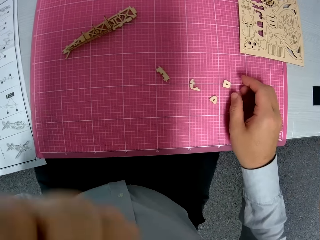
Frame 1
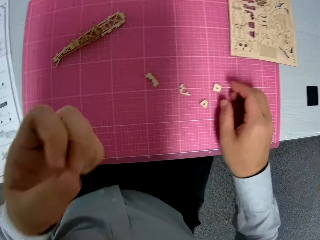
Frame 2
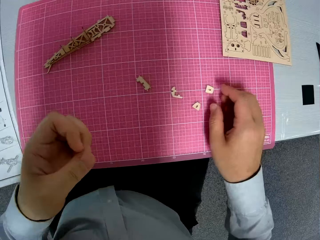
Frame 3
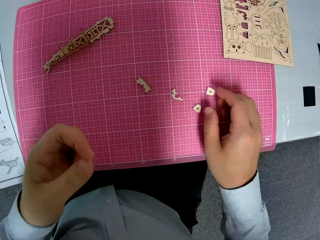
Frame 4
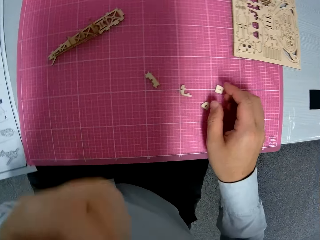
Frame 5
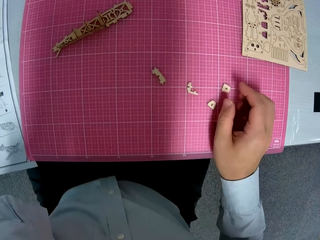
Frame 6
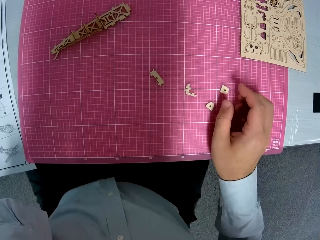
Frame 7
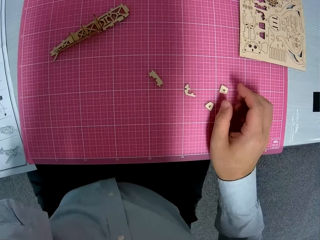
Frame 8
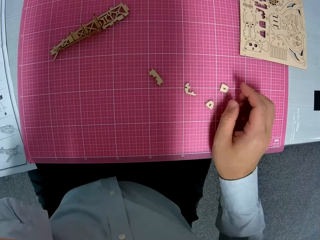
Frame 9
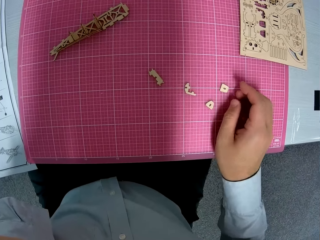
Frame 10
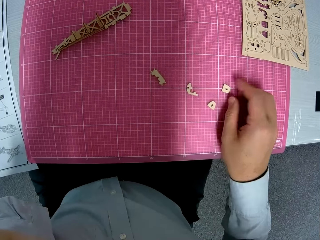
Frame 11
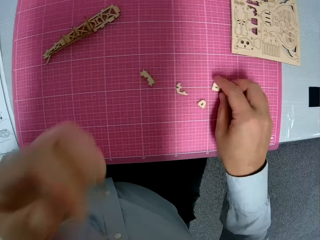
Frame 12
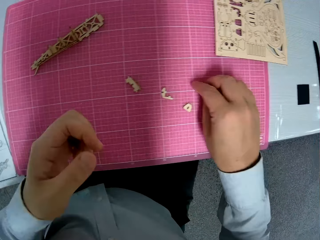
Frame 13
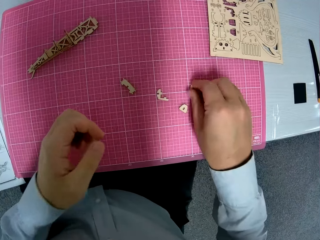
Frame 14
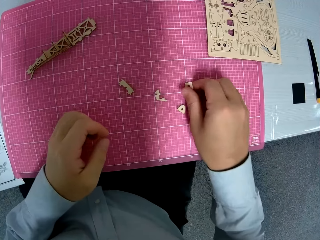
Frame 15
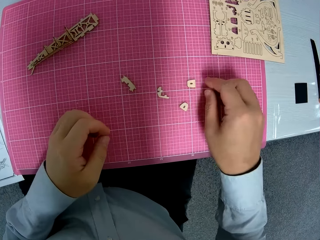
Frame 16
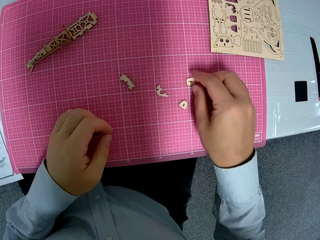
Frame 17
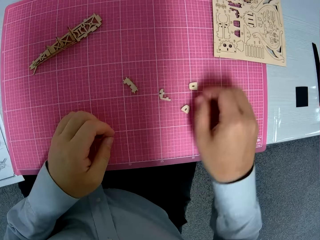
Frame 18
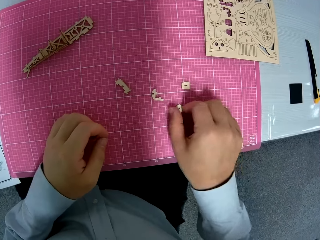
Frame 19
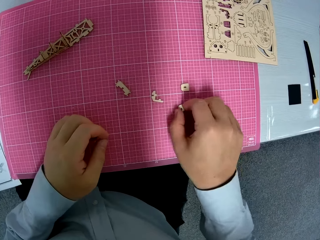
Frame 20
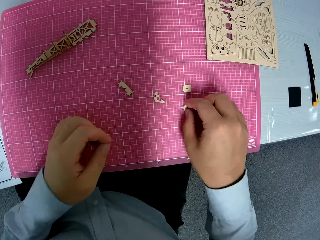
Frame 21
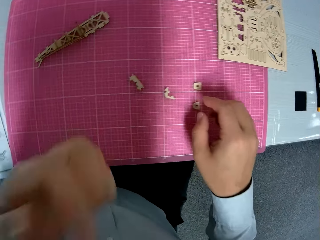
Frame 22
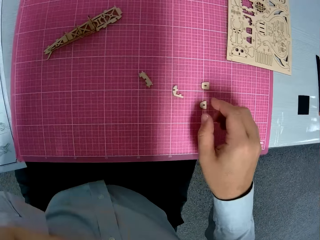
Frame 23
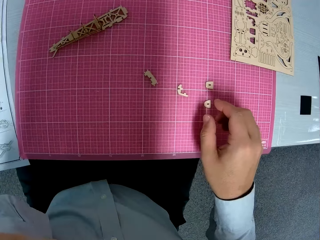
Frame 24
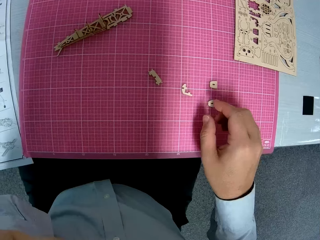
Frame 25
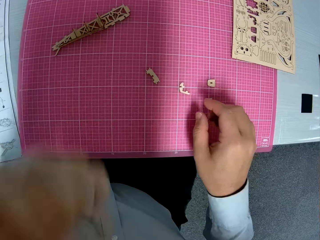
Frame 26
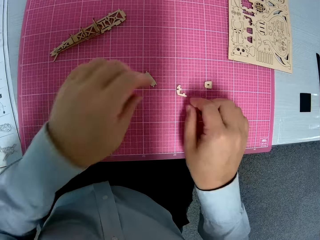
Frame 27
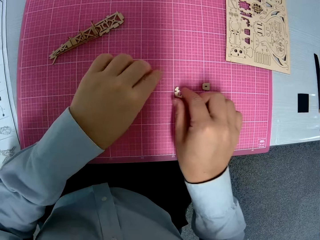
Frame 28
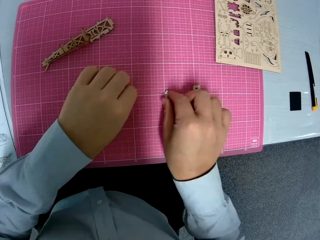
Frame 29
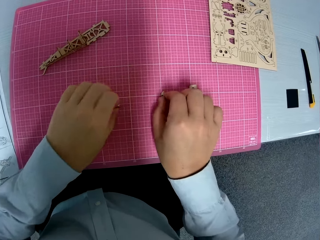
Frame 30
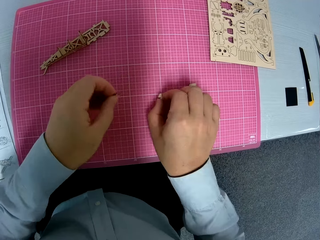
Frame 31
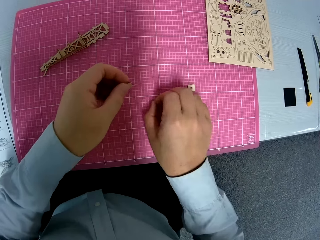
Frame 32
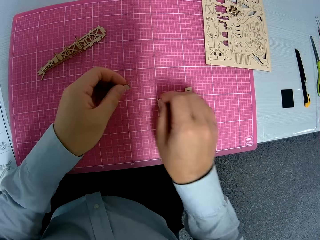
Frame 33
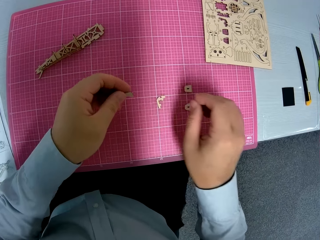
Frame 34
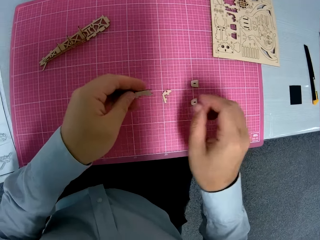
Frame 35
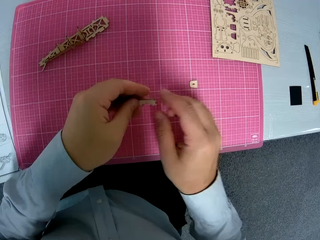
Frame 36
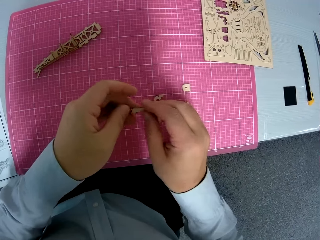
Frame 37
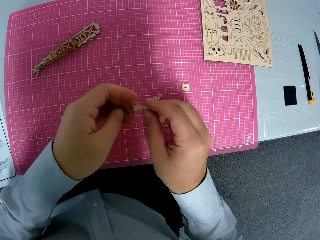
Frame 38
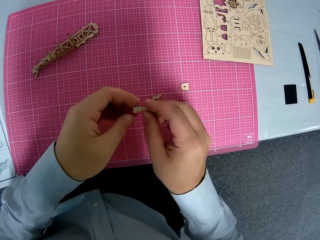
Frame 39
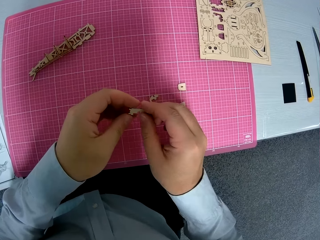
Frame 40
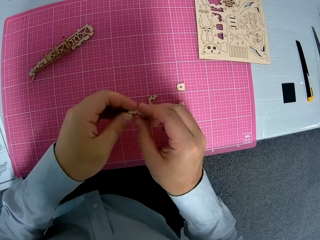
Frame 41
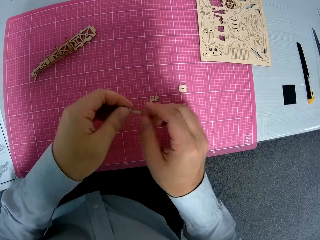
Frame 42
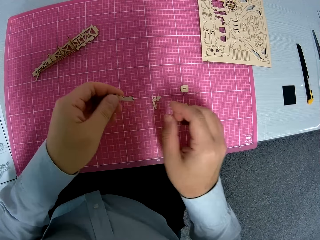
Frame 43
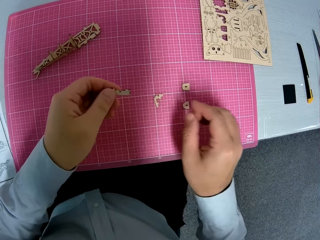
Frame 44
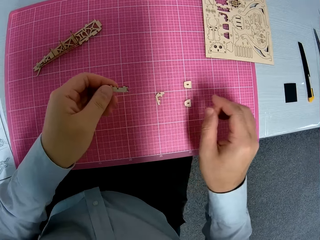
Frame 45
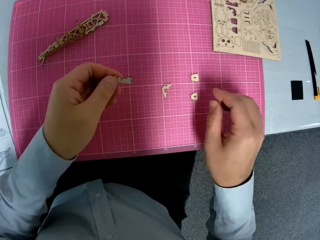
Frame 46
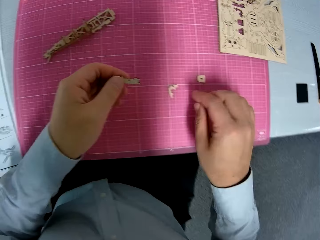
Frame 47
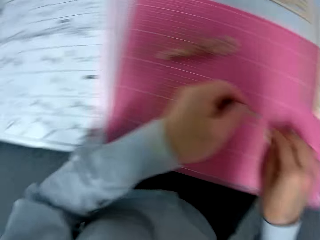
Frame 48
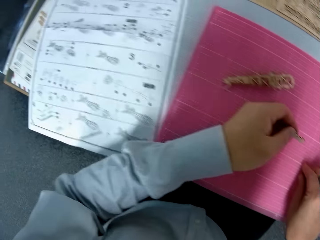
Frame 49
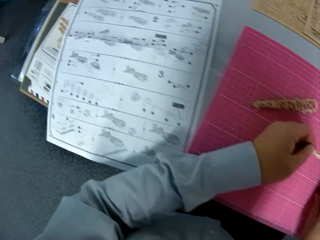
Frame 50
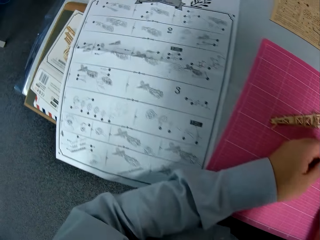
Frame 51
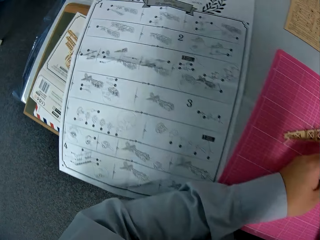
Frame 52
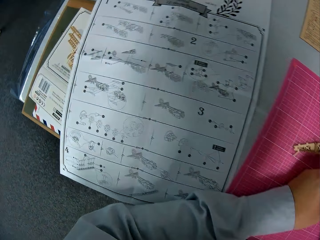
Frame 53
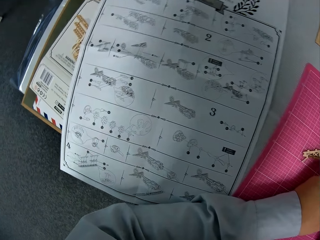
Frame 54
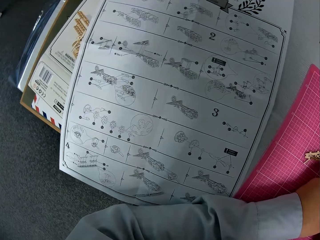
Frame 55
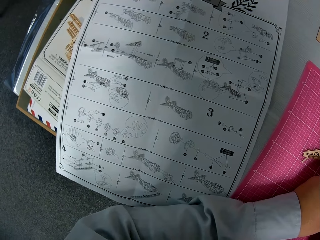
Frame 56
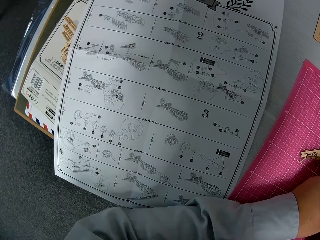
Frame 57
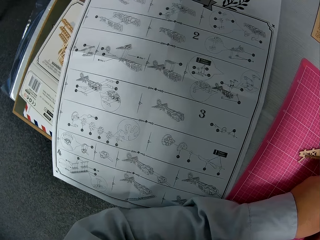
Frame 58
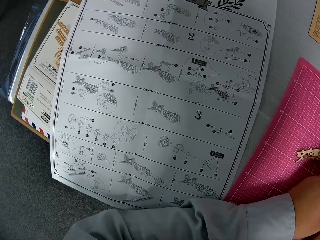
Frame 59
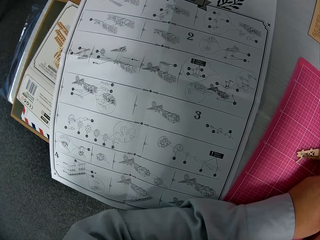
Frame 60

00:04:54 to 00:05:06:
The camera wearer returns his hand on the table. He moves his hand. He touches his face. He moves his hand as he touches craft pieces. He returns his hand on the table. He takes a piece of paperwork or craft from the table. He moves his hand up. He holds the craft, turns the craft and moves his hands.

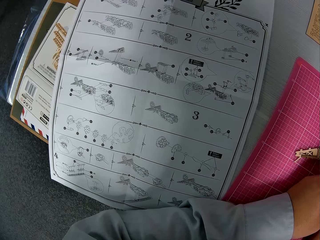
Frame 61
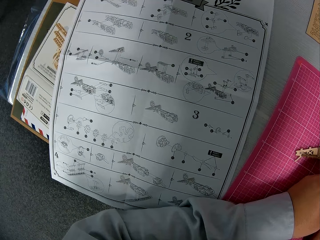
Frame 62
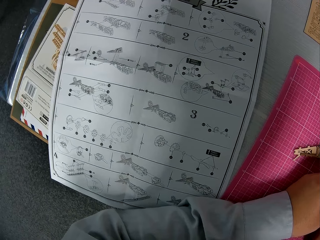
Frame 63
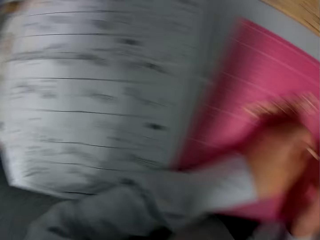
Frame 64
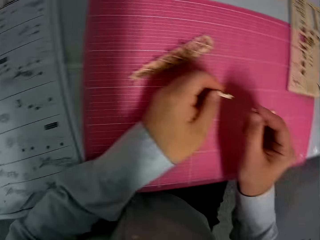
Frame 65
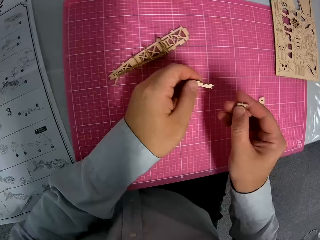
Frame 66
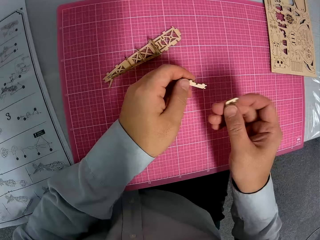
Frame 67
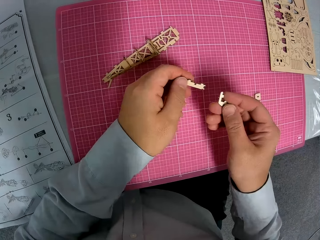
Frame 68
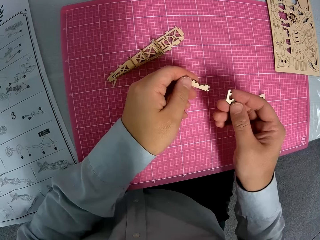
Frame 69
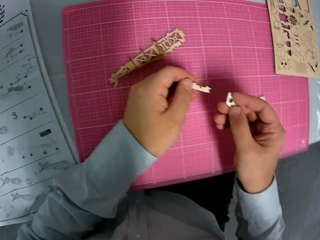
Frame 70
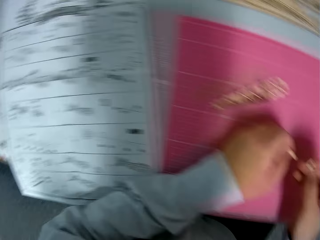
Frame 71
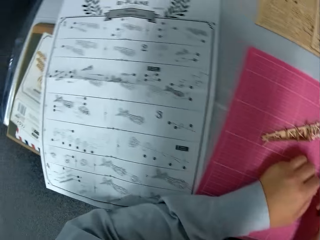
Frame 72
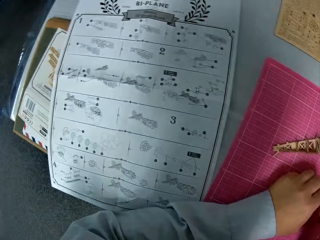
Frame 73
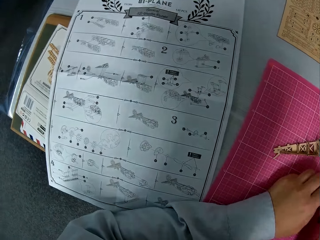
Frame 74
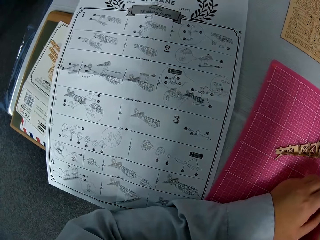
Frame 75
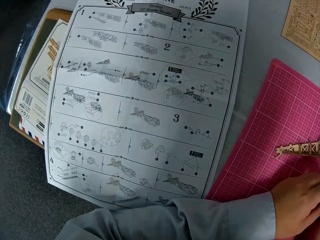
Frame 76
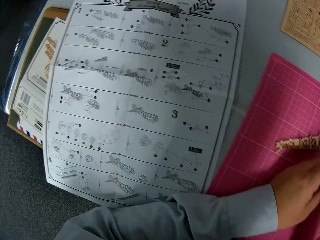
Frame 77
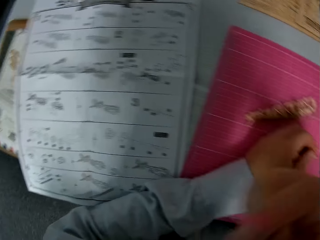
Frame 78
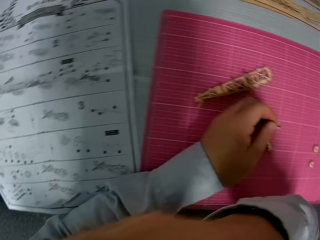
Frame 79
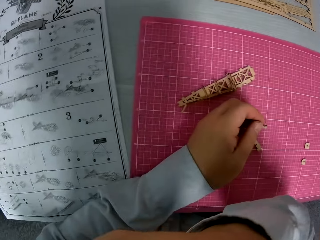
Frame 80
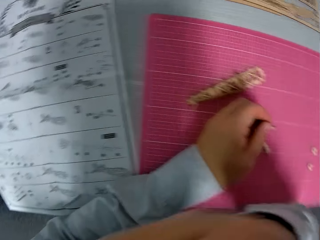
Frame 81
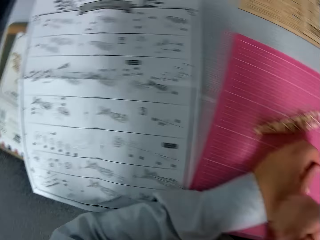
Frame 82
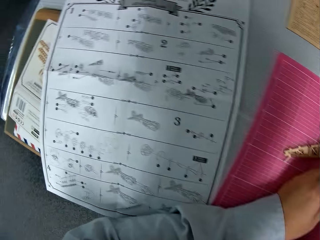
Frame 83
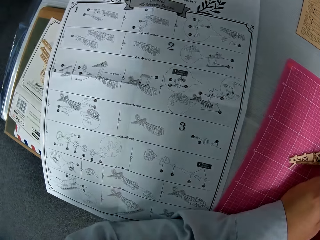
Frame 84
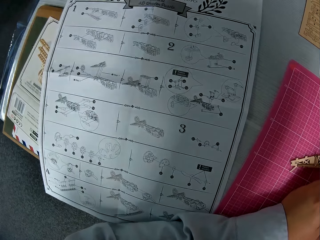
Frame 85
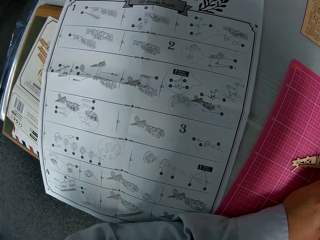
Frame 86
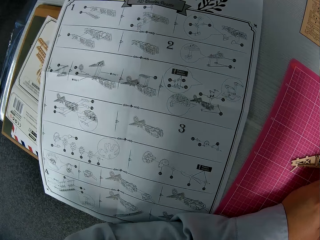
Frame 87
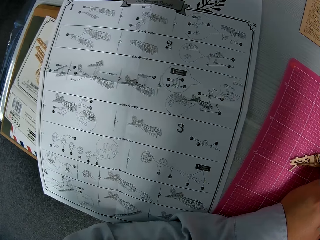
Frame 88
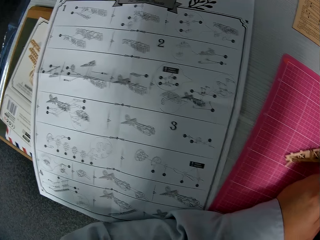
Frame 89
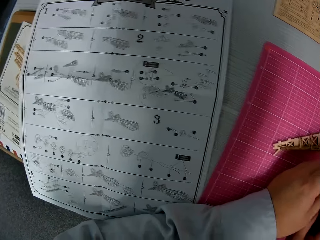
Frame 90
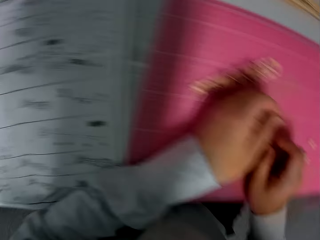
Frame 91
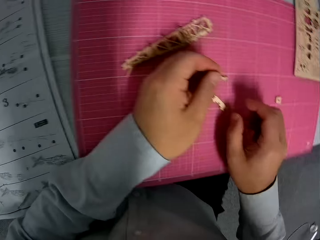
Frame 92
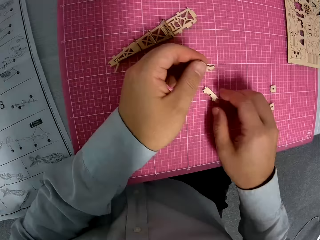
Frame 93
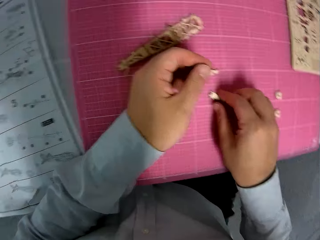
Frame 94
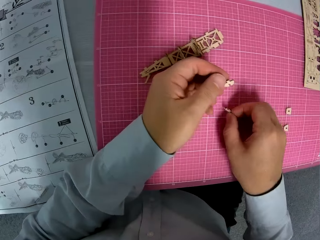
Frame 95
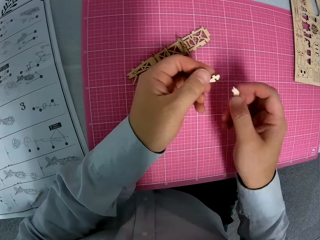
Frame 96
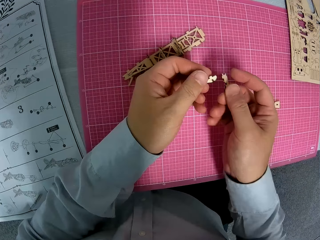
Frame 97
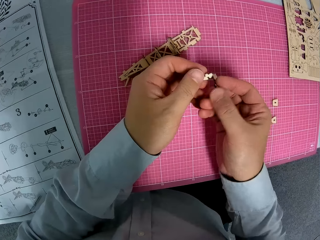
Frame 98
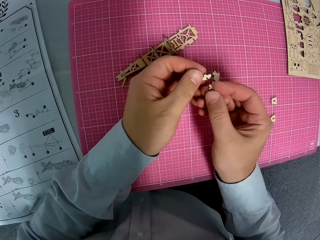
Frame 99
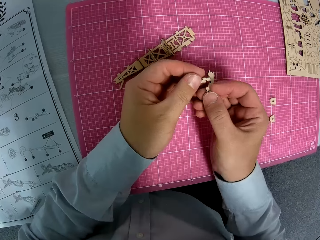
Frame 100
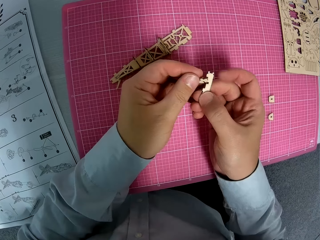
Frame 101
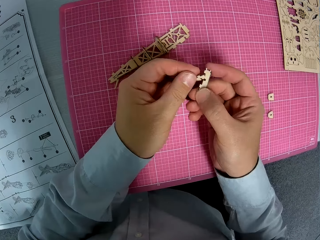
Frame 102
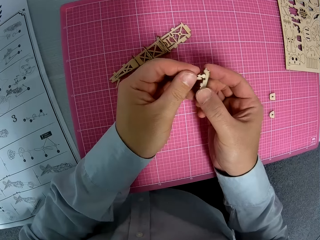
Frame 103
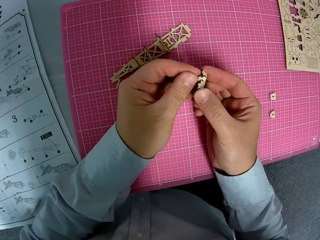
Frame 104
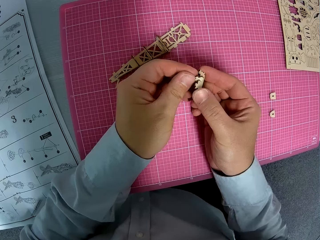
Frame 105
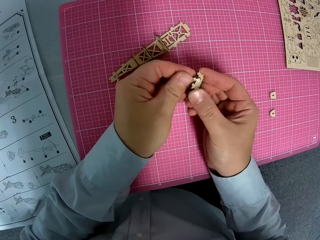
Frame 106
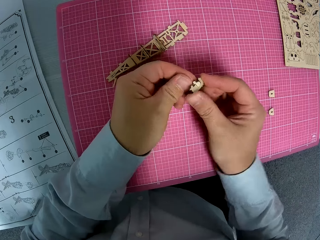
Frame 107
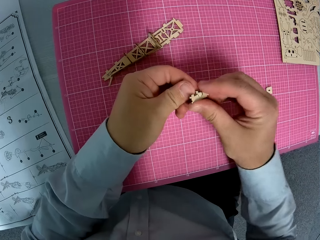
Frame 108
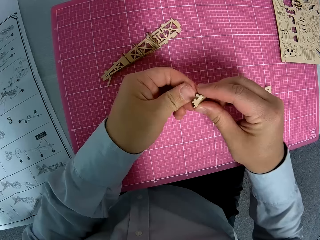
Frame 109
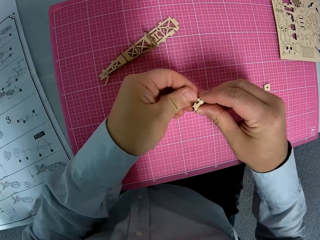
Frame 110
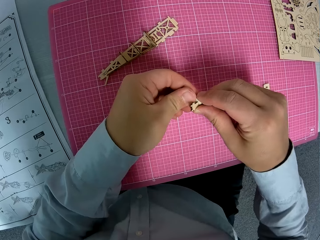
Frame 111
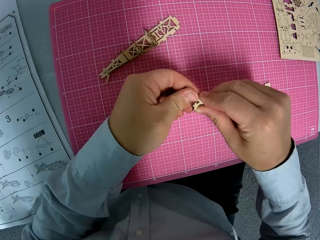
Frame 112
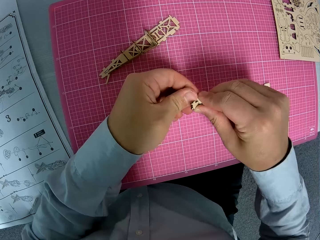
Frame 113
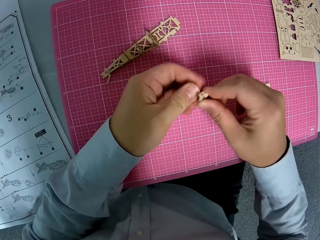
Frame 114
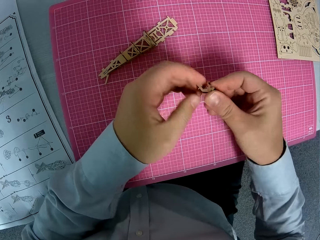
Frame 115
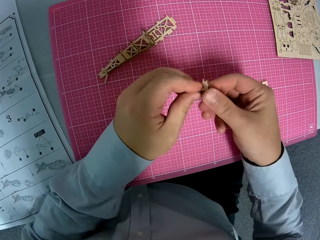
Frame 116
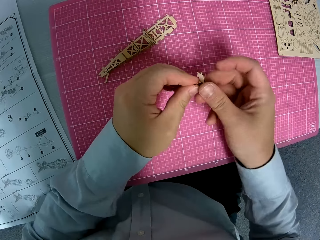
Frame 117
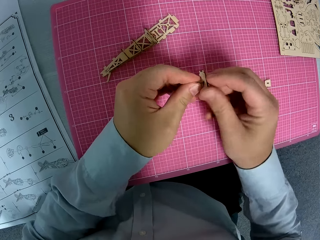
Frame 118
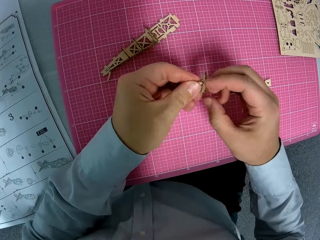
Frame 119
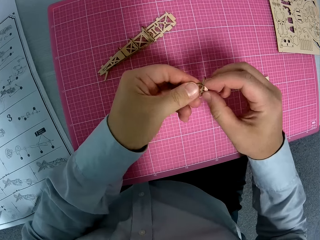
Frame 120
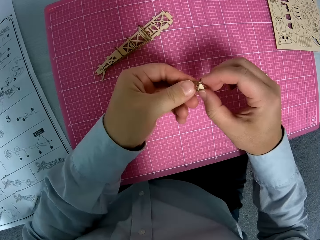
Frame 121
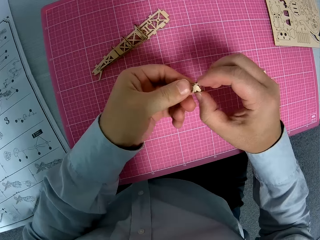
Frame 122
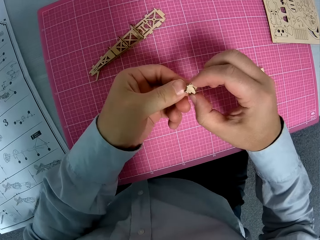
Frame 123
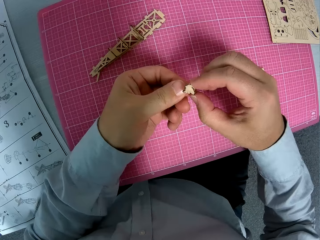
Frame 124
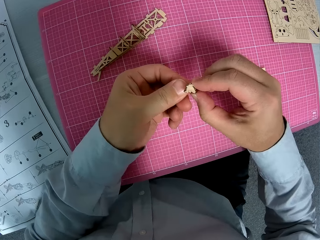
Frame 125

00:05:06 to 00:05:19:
The camera wearer picks another piece of craft. He turns the piece of craft. He moves his hand closer to the mouth. He picks a piece of craft. He fixes the pieces of paperwork together. He squeezes the craft materials. He turns the craft materials as he squeezes.
